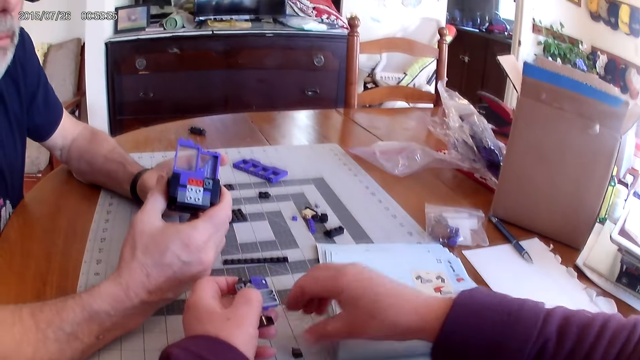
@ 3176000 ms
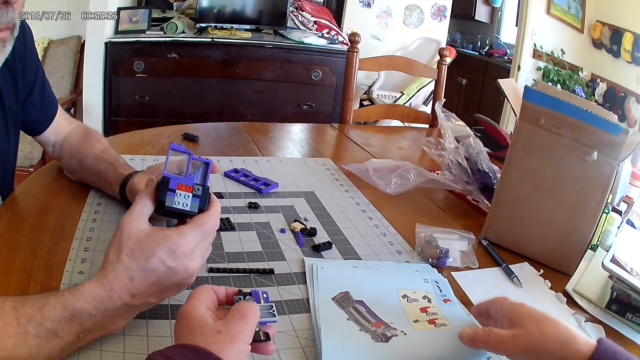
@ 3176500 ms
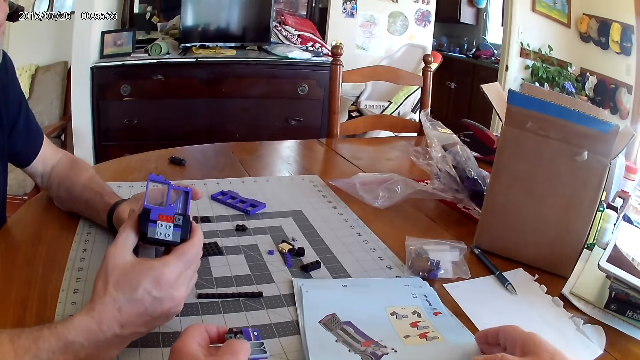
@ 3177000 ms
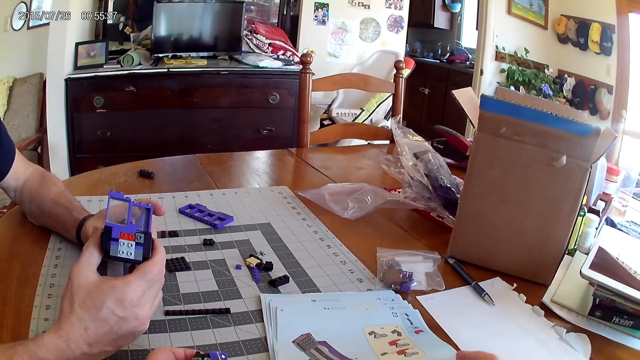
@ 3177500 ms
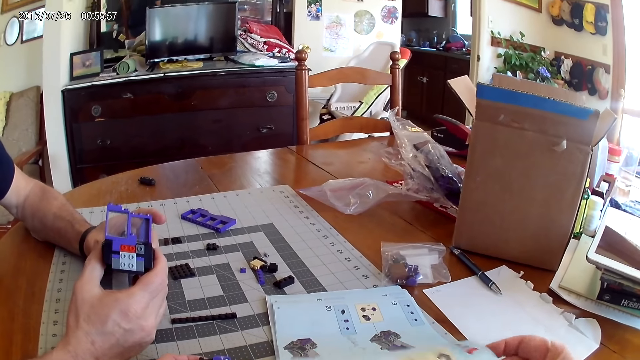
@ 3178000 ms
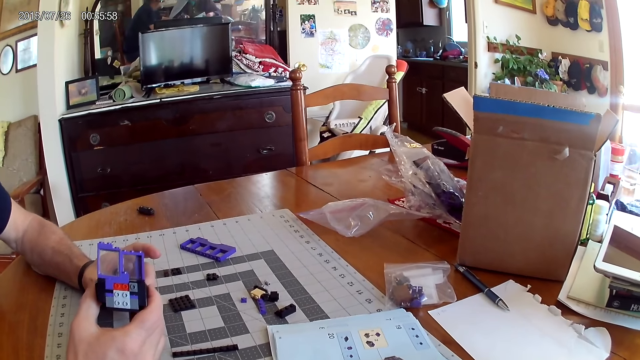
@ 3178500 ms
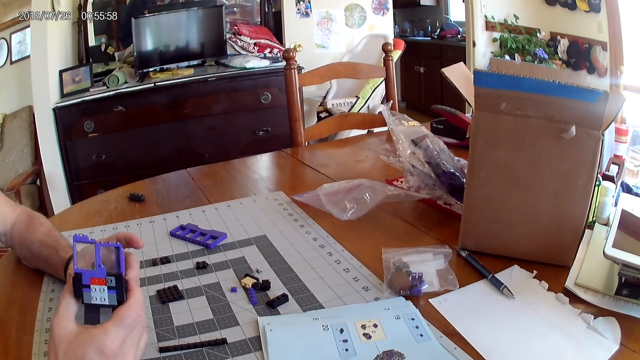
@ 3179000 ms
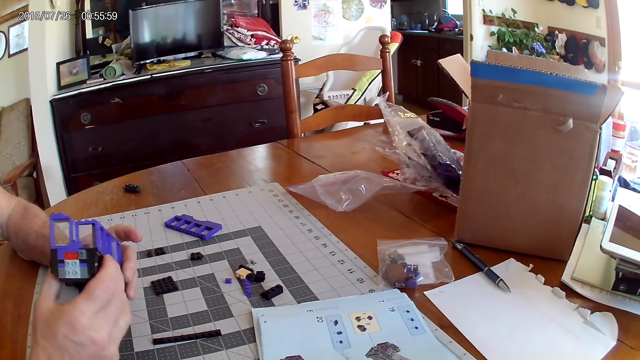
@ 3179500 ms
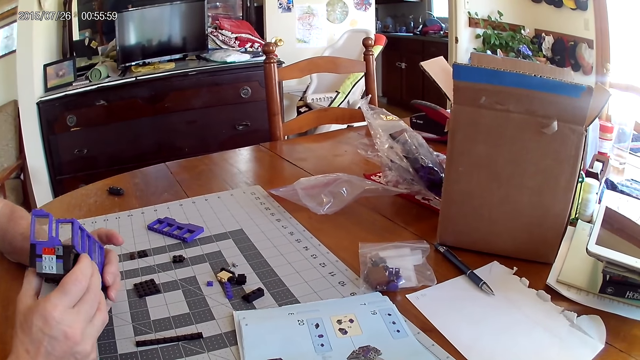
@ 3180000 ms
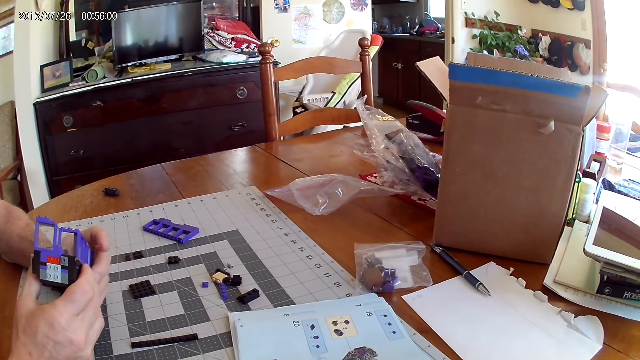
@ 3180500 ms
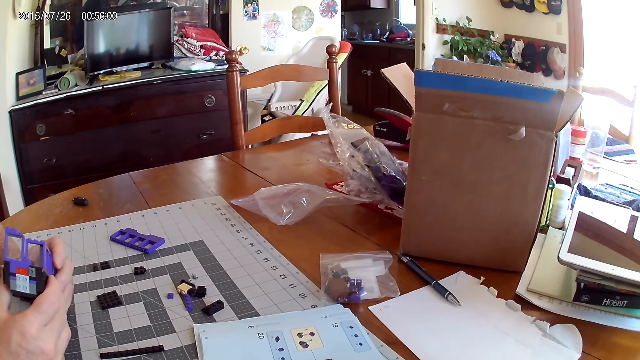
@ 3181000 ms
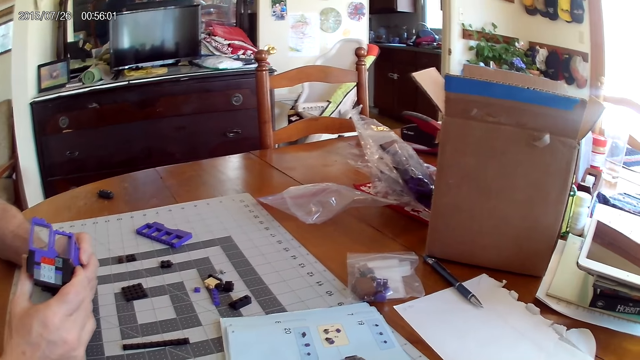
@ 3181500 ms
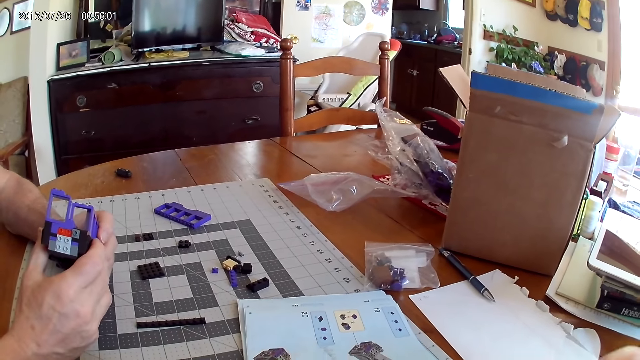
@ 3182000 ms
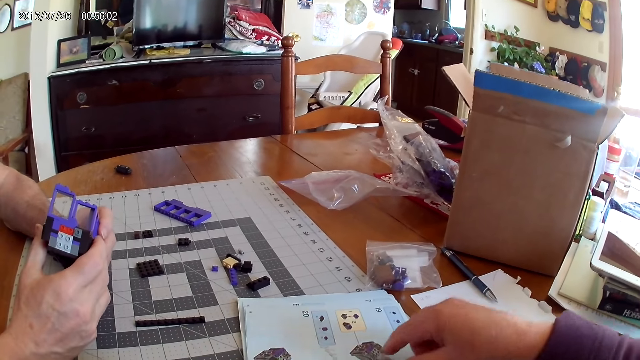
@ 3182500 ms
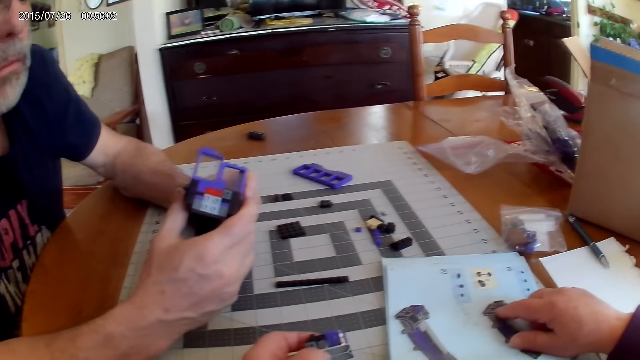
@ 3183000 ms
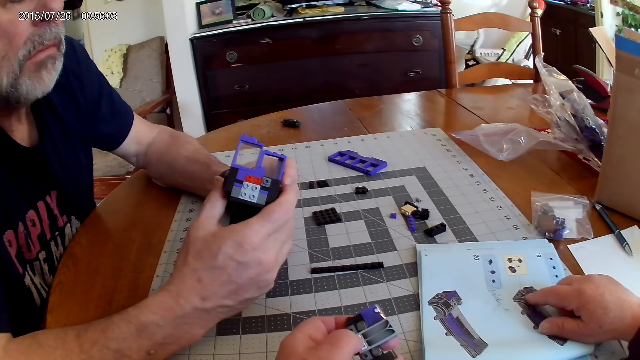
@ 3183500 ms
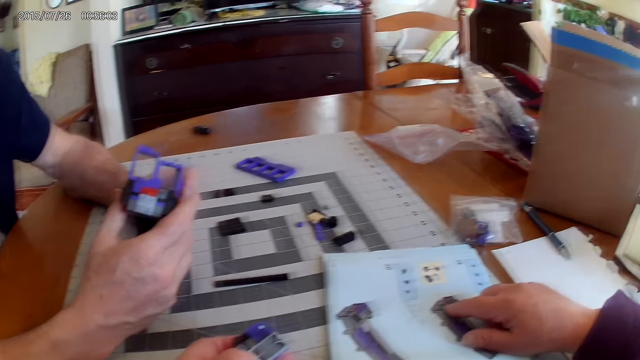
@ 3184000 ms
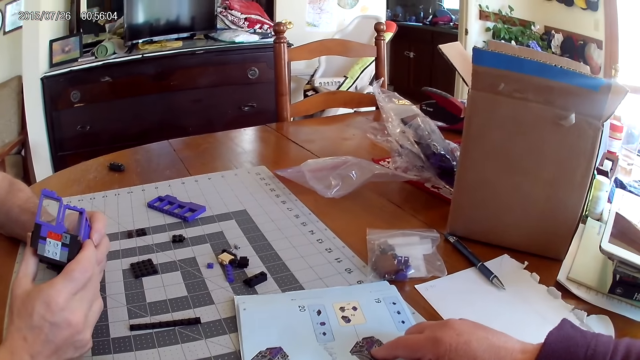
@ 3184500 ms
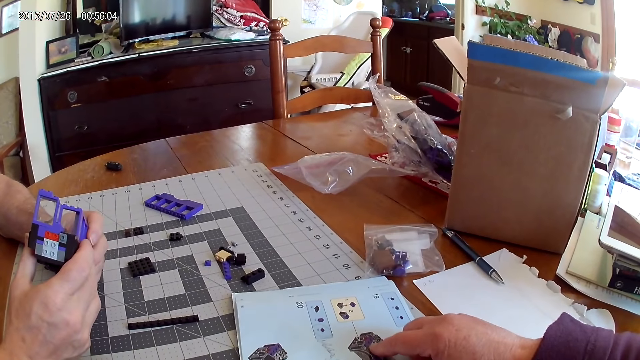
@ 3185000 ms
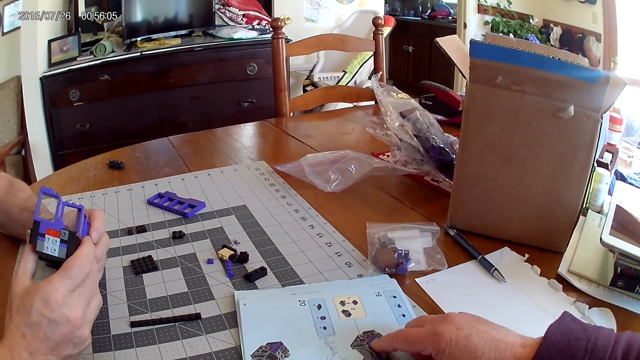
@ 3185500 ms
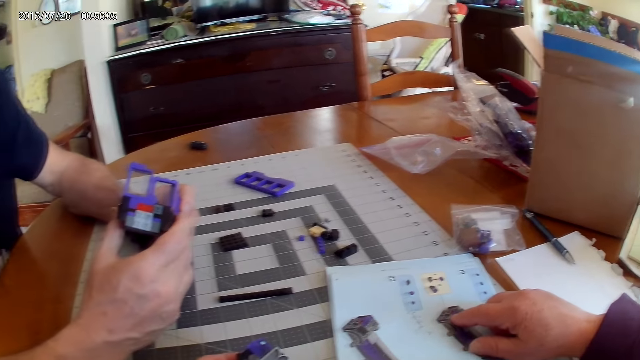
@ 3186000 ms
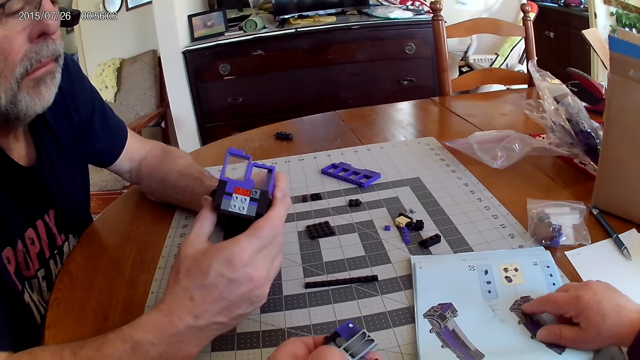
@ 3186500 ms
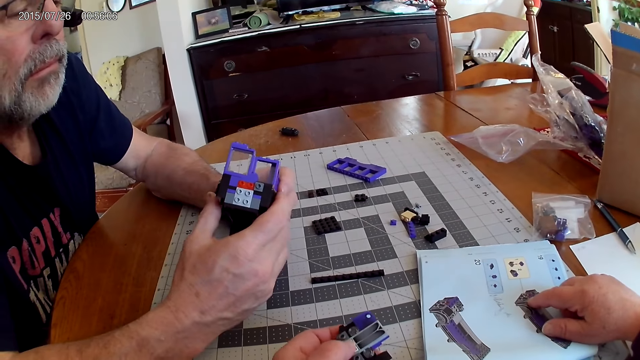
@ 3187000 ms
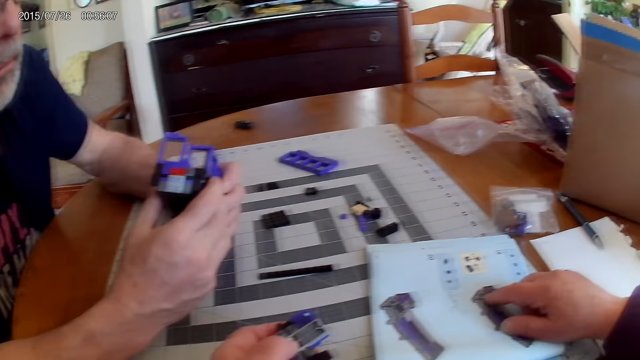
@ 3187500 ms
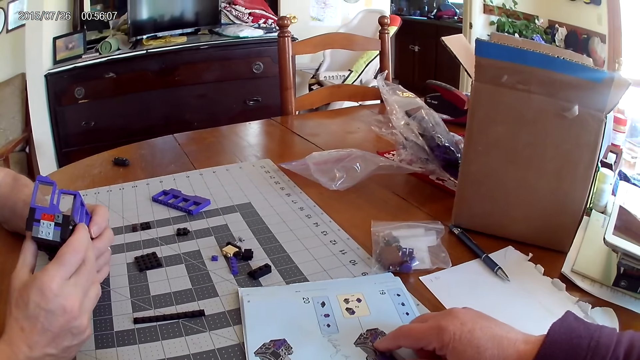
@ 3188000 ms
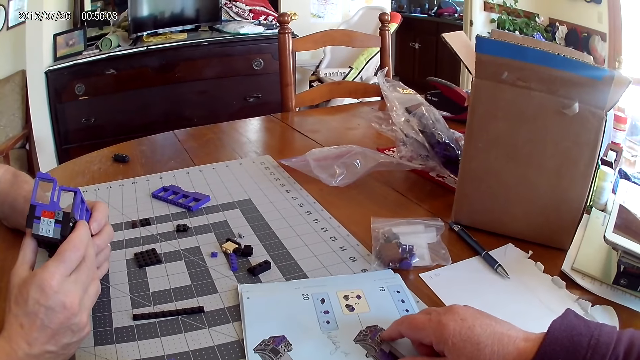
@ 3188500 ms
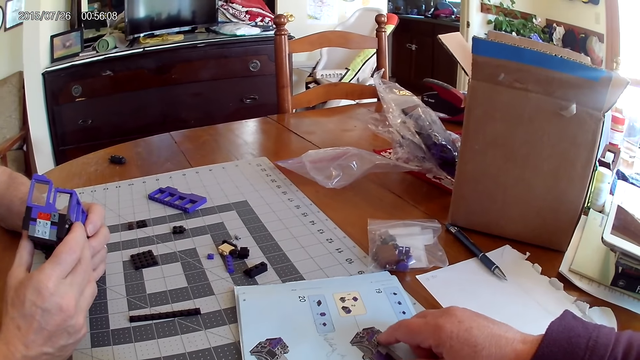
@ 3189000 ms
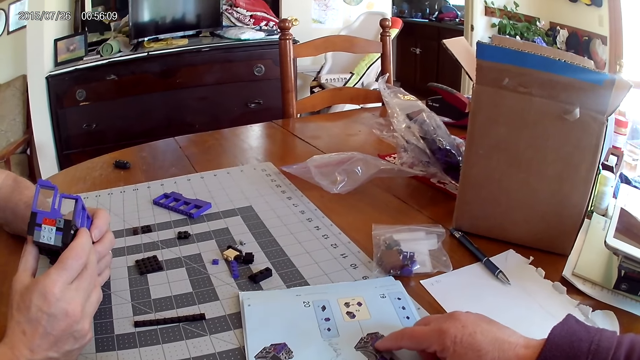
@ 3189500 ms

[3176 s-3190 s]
The camera wearer puts a piece of Lego on the table. They open the next page. They look around. They put a hand on the book. They look around. They point at an image on the manual. They look at the image on the manual.

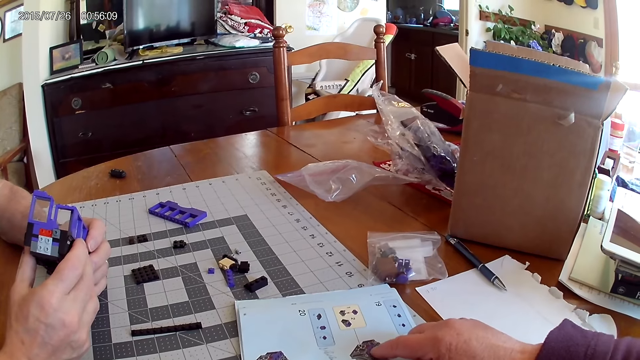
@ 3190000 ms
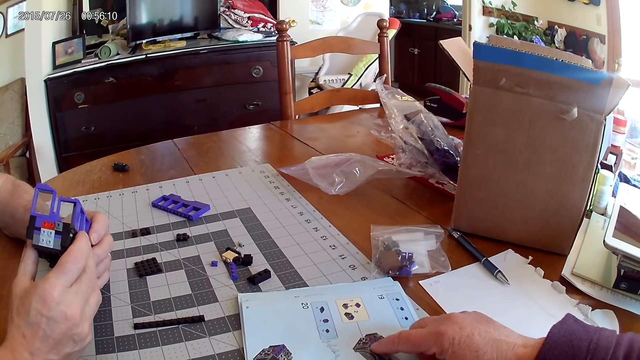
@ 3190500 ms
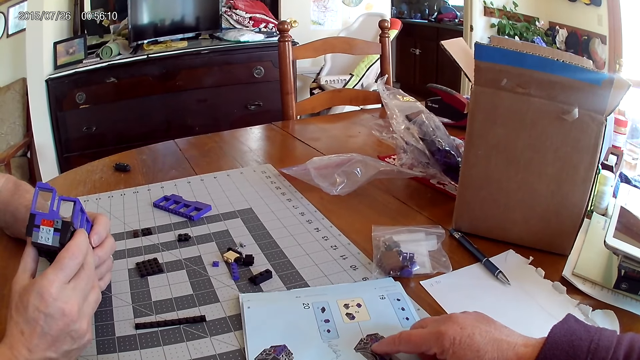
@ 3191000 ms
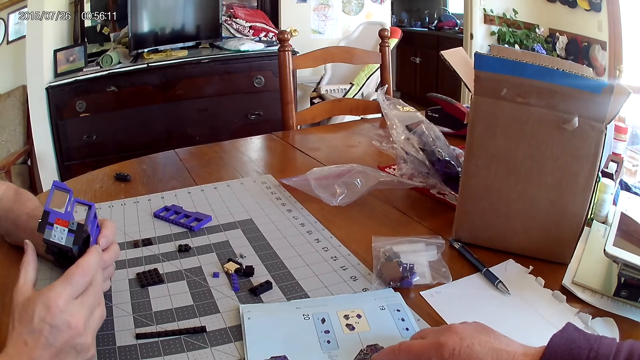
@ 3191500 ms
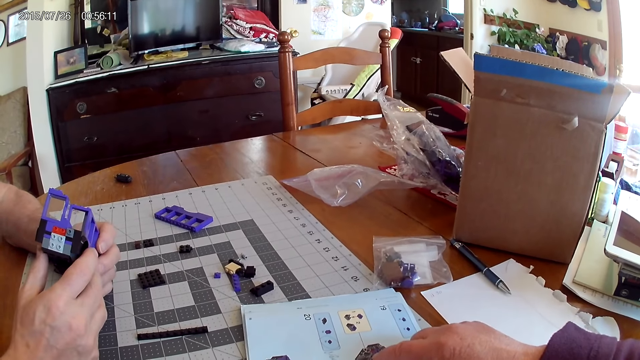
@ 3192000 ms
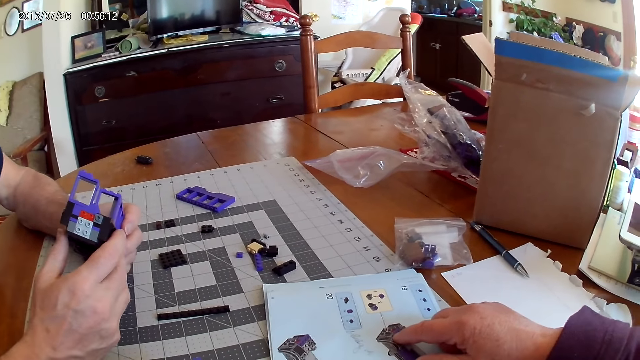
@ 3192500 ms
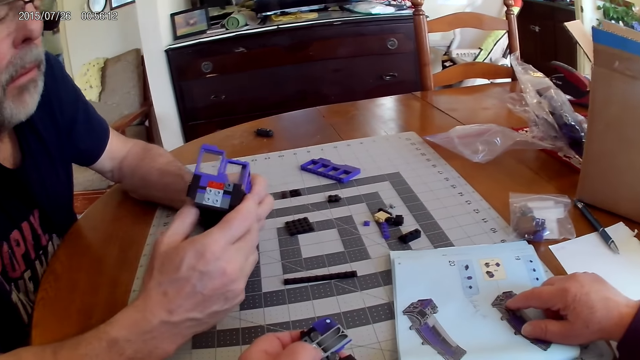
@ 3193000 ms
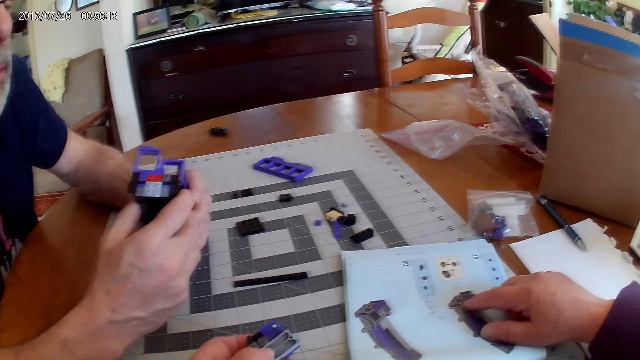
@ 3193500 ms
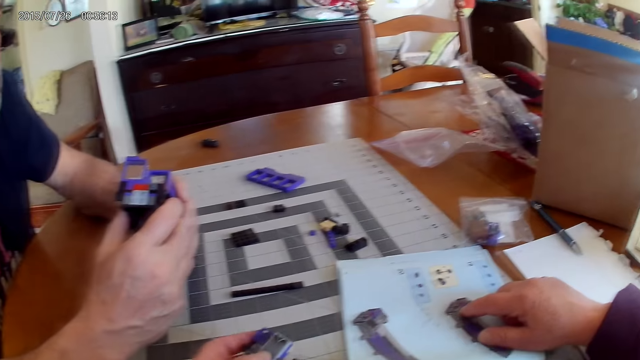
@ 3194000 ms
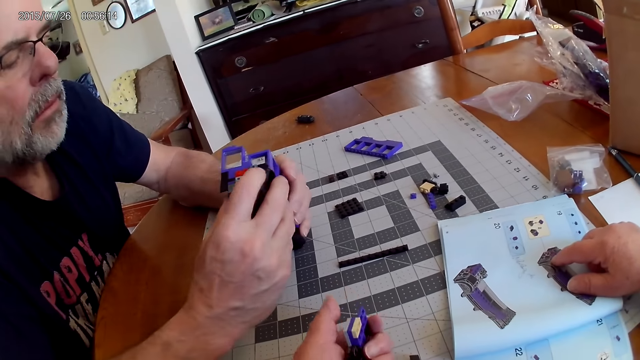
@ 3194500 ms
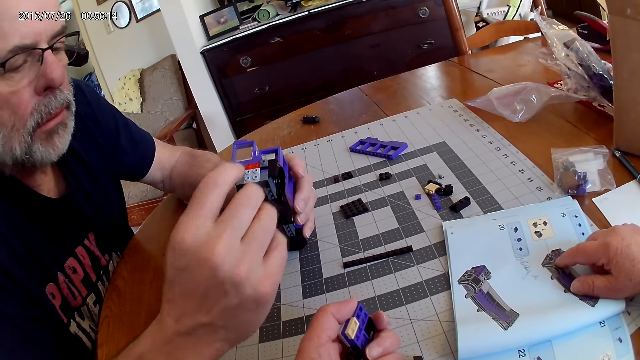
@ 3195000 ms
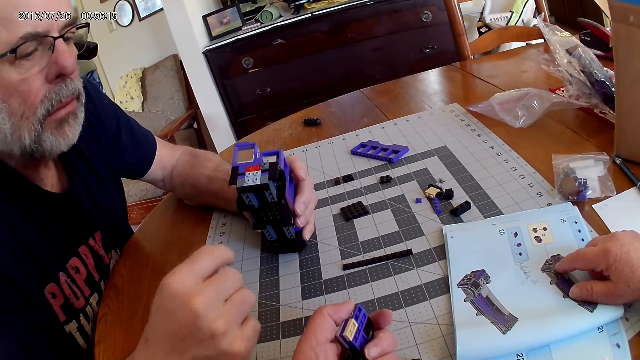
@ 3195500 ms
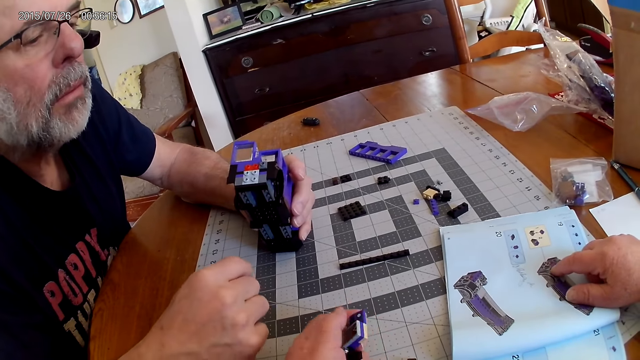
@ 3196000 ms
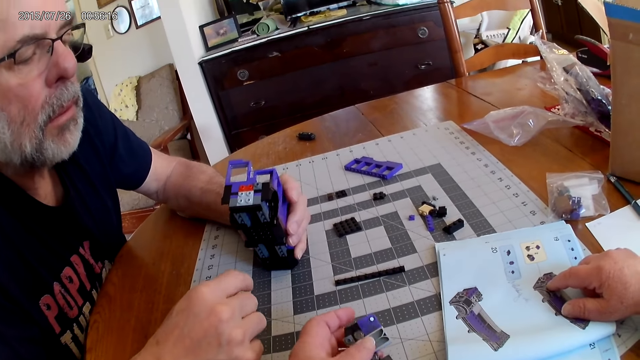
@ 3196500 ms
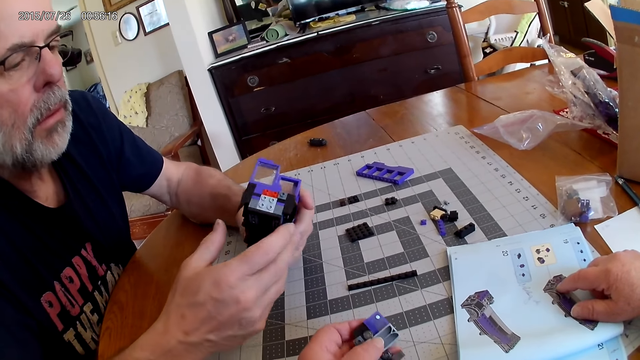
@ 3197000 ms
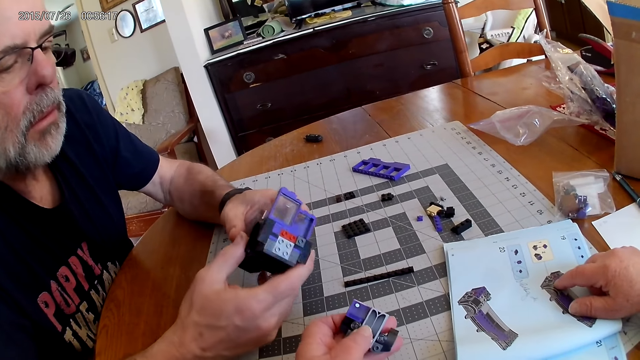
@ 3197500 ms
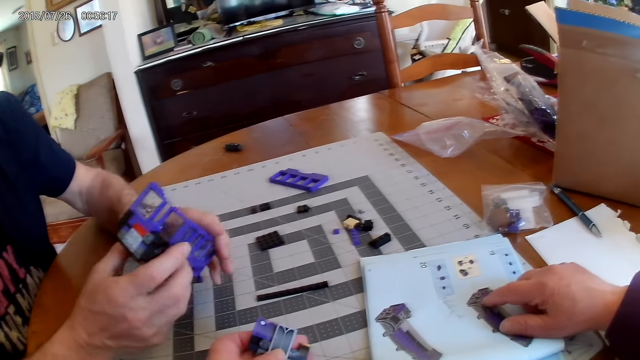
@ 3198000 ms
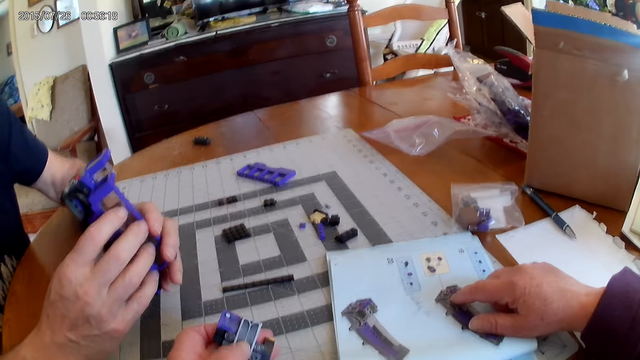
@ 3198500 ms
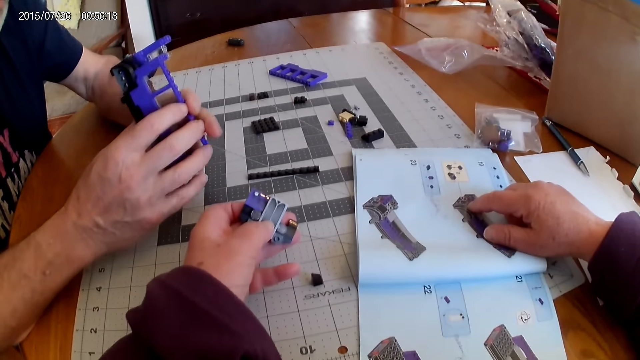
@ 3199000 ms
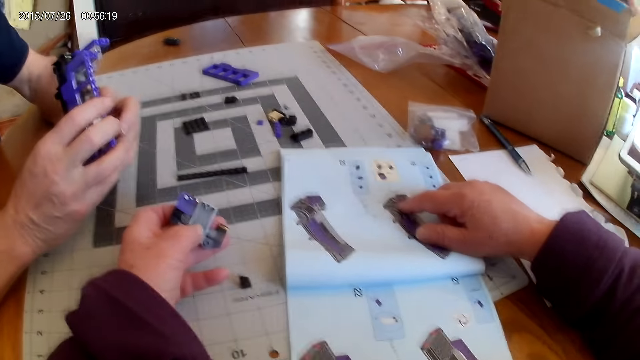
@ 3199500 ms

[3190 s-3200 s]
The camera wearer turns pieces of Lego. A man moves his hand. The camera wearer looks at the pieces. The man turns a Lego structure. The camera wearer looks around.
